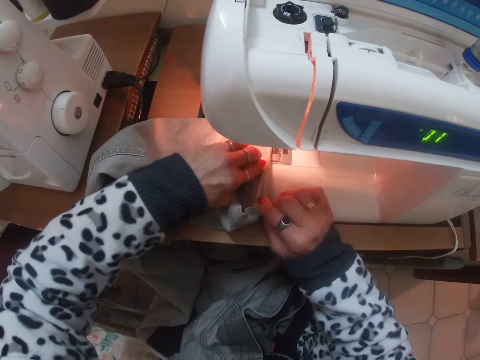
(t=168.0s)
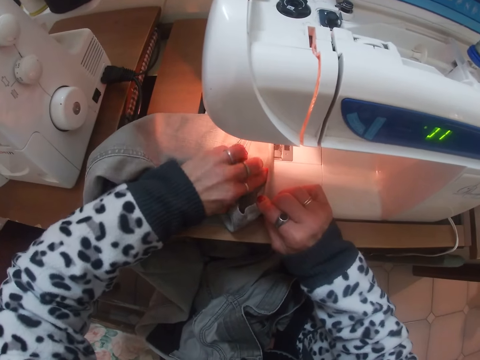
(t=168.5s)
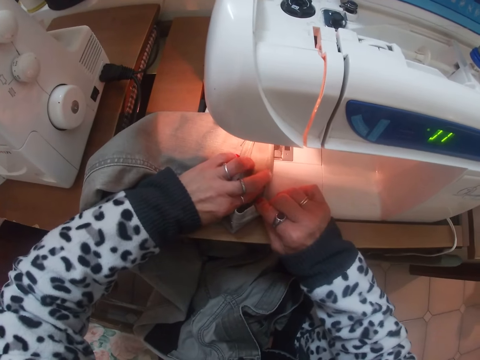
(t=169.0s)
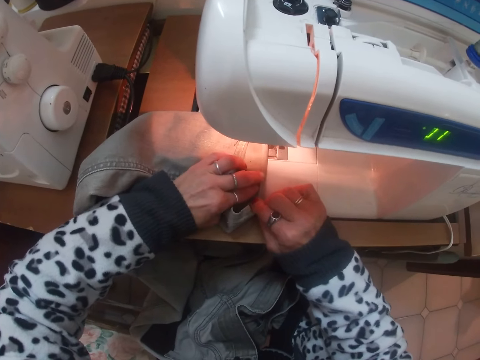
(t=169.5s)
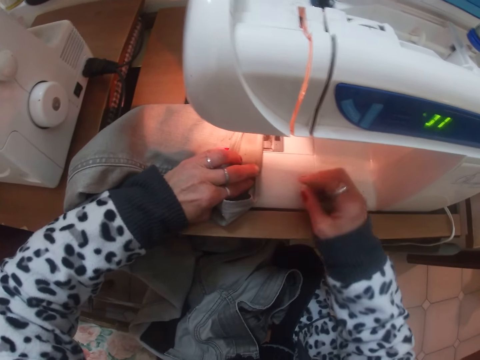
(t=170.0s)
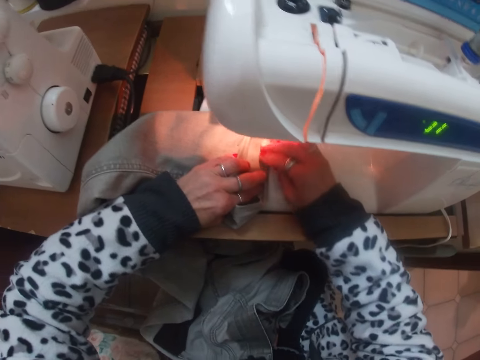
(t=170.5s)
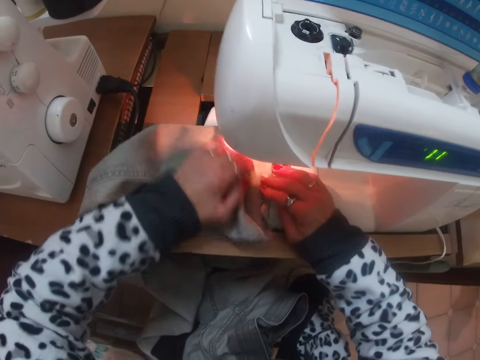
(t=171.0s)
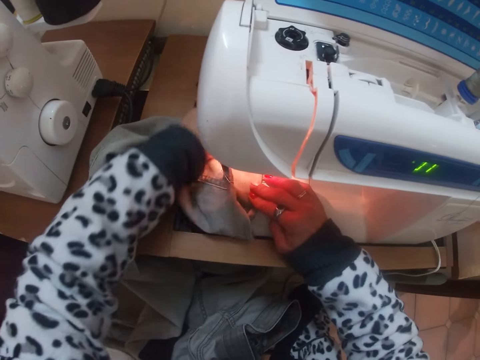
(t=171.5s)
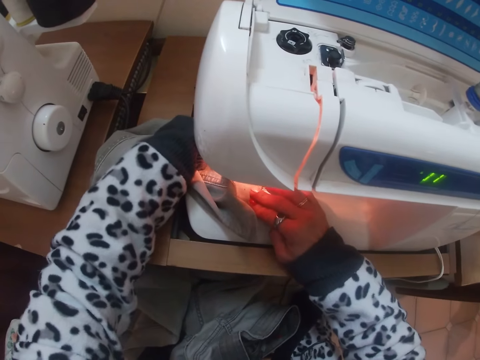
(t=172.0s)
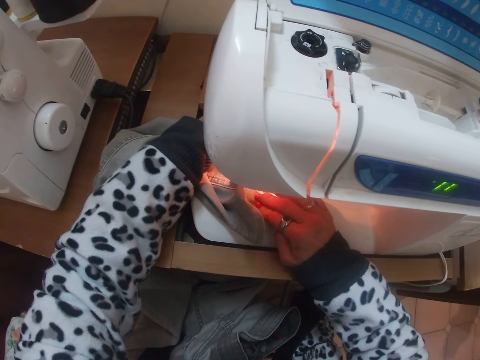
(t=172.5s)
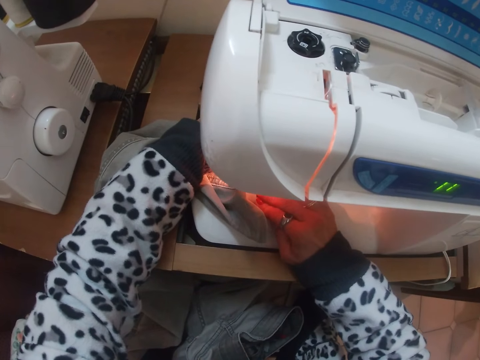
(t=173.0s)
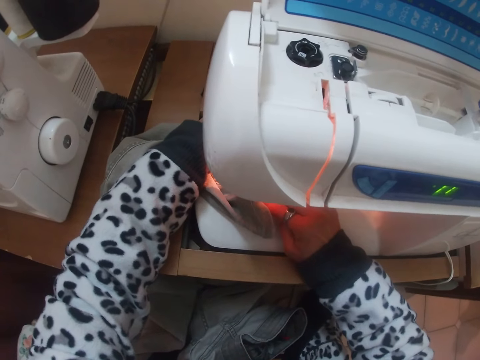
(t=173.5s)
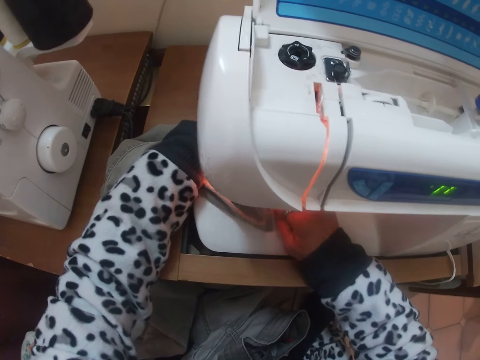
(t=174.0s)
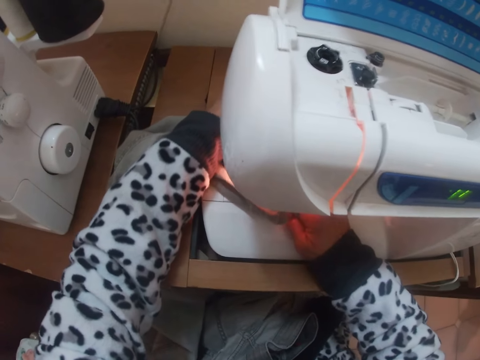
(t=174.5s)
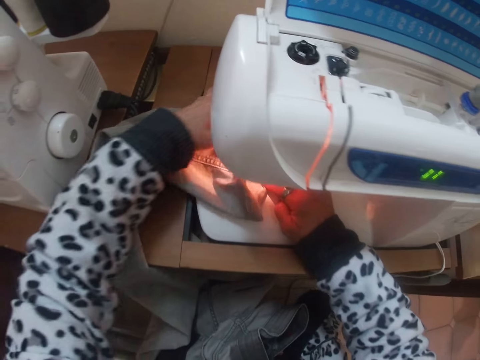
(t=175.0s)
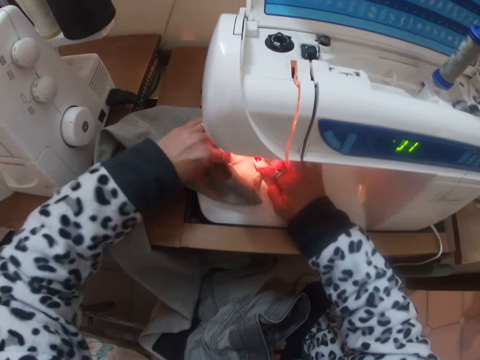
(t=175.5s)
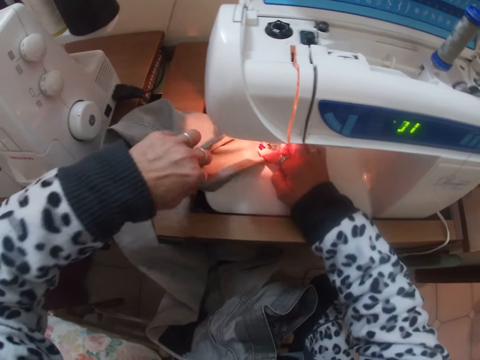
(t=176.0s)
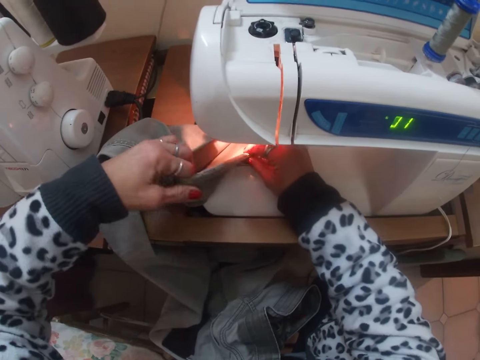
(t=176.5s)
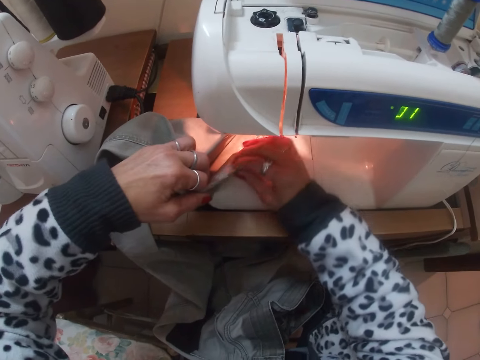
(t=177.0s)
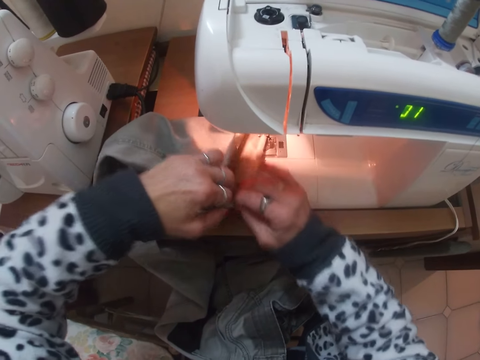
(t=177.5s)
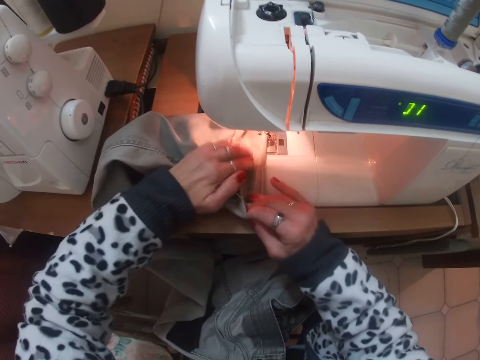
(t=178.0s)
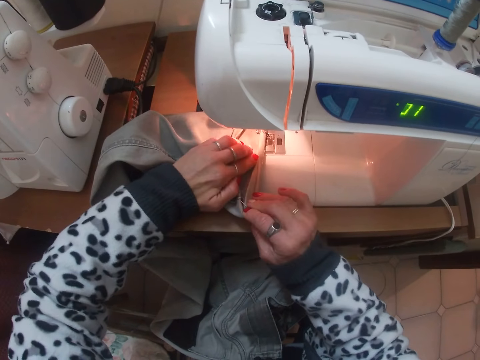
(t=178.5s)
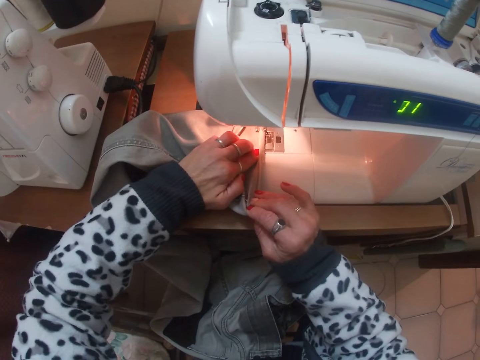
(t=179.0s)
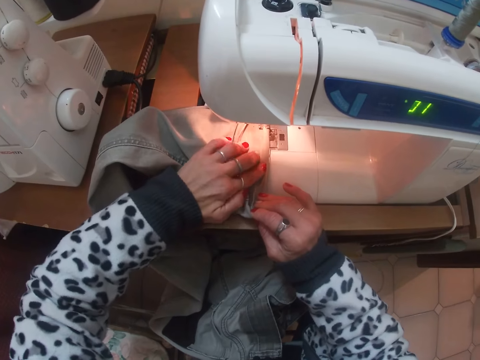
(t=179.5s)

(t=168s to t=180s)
The camera wearer sews the jeans or trouser with the sewing machine. They adjust the trouser on the sewing machine. They fold in the hem of the jeans.

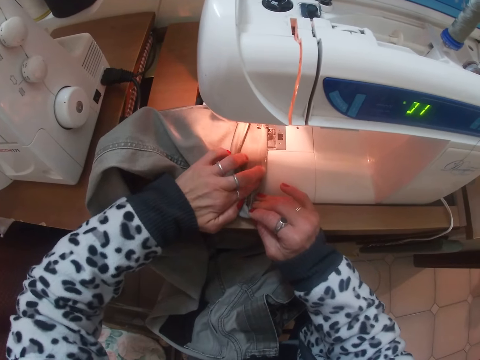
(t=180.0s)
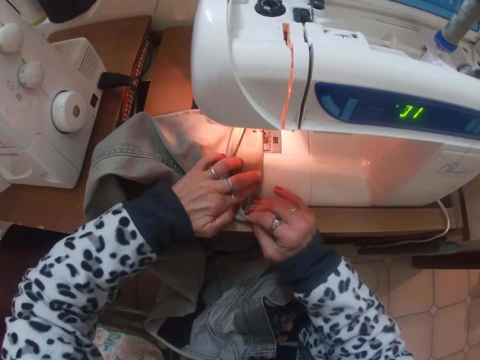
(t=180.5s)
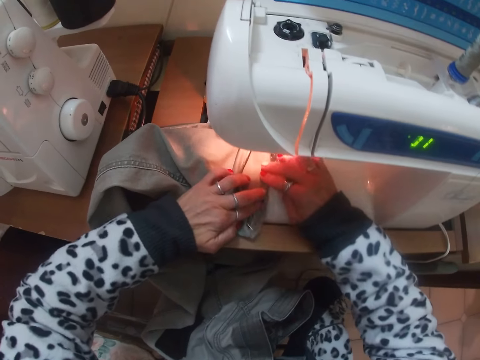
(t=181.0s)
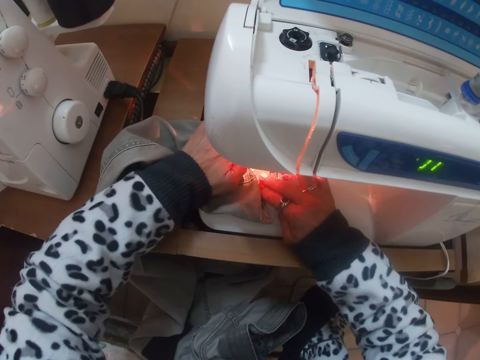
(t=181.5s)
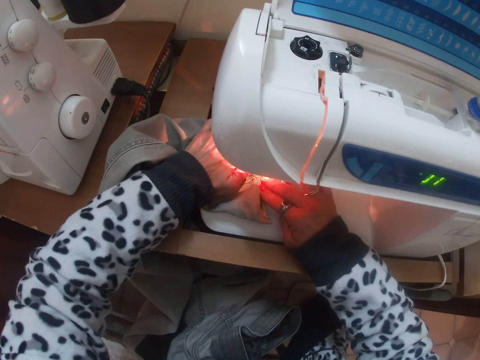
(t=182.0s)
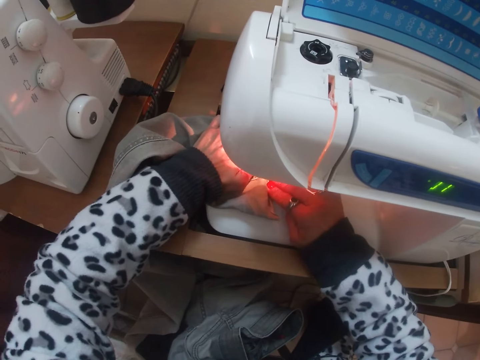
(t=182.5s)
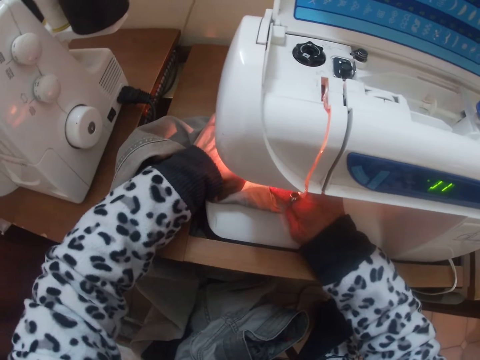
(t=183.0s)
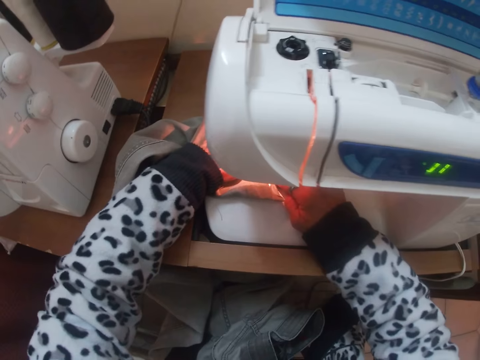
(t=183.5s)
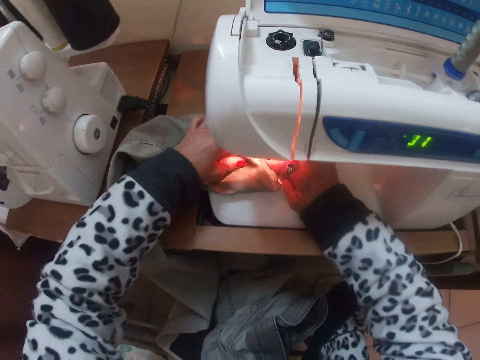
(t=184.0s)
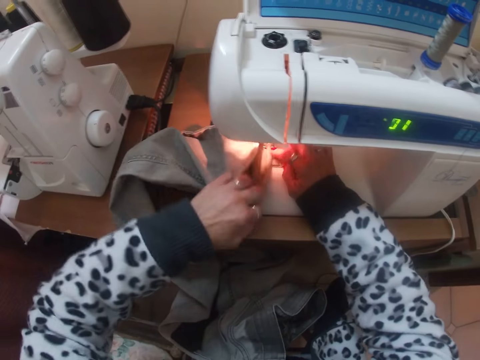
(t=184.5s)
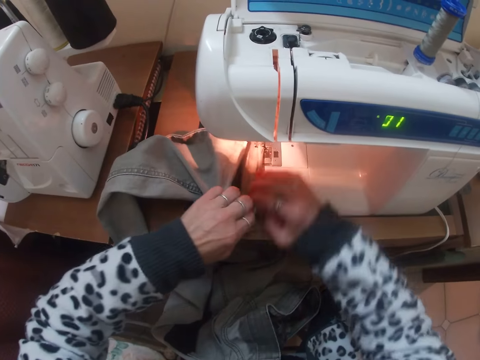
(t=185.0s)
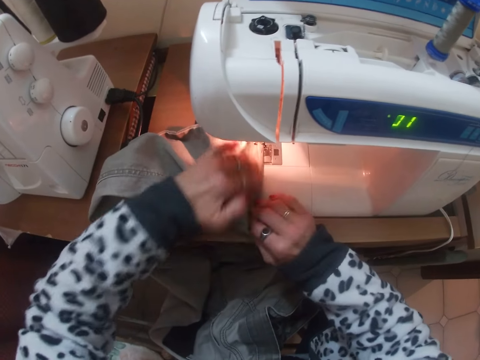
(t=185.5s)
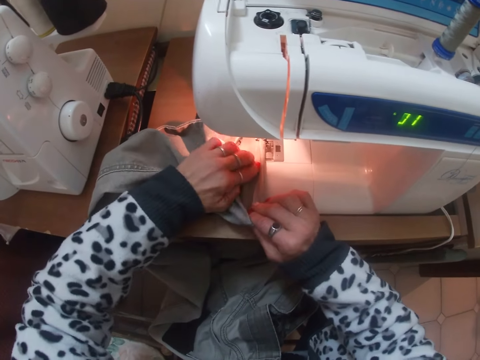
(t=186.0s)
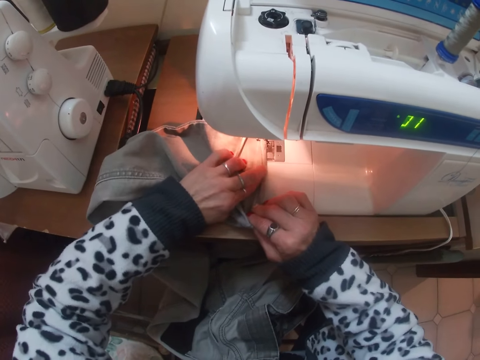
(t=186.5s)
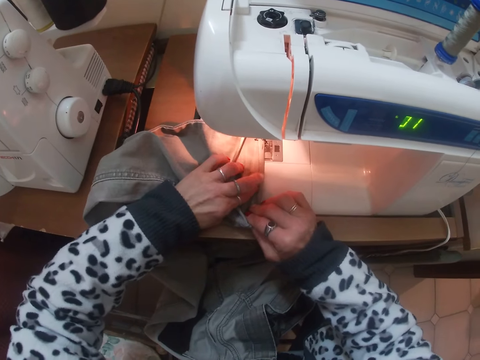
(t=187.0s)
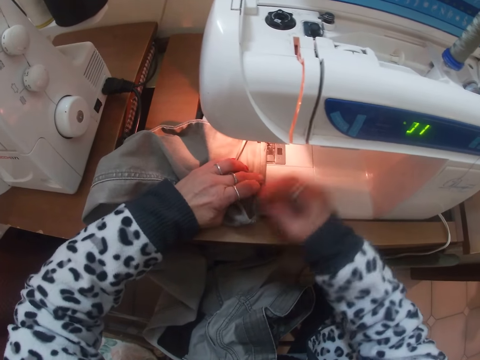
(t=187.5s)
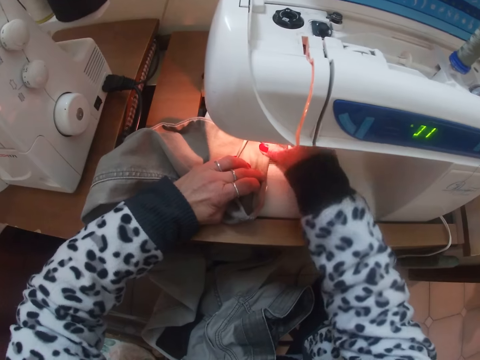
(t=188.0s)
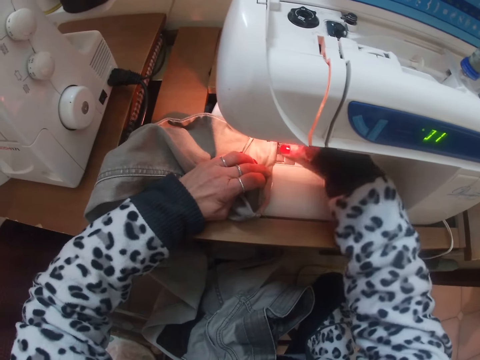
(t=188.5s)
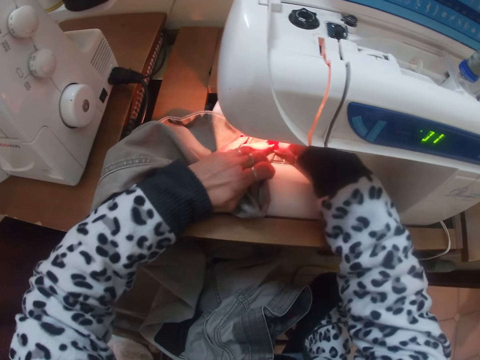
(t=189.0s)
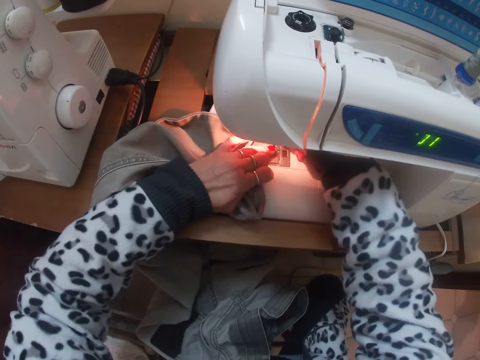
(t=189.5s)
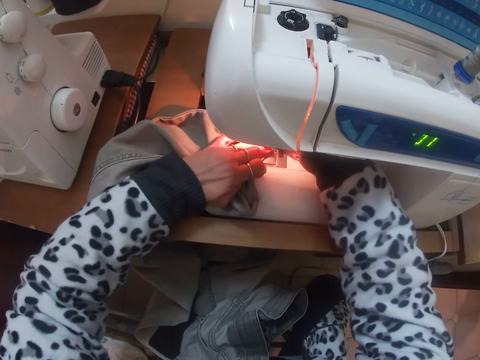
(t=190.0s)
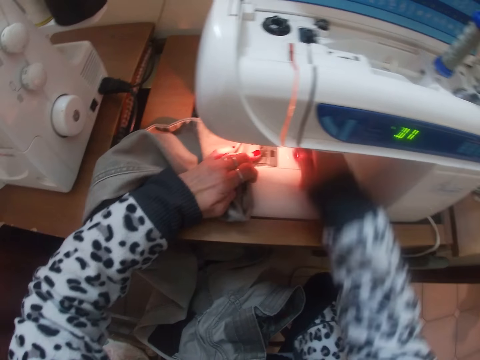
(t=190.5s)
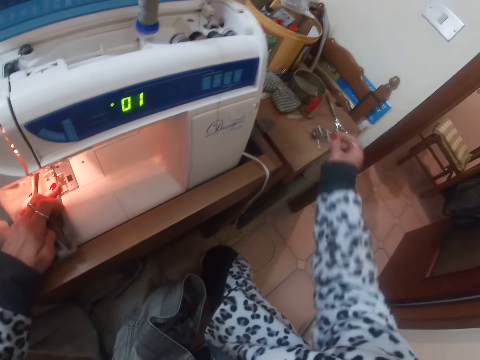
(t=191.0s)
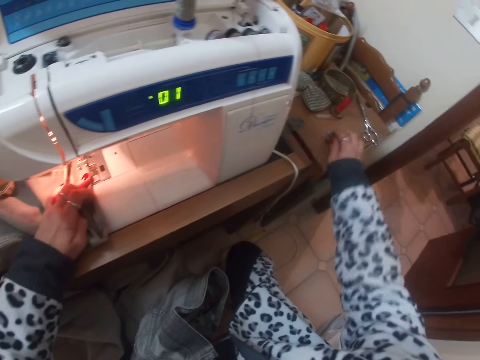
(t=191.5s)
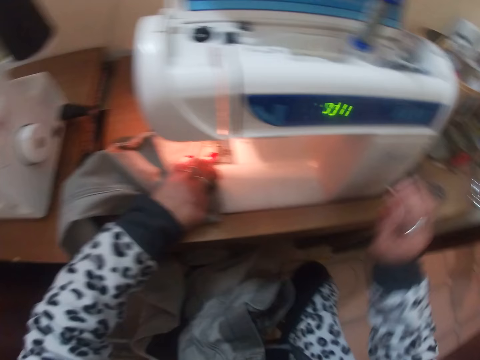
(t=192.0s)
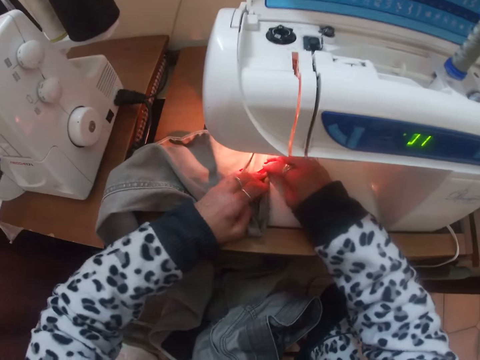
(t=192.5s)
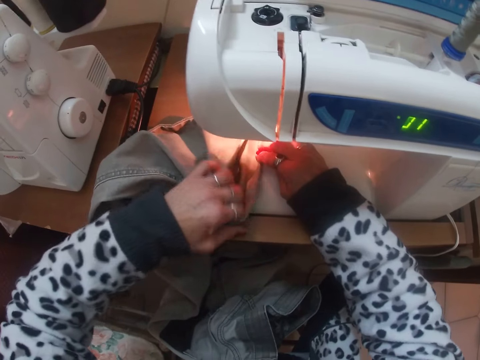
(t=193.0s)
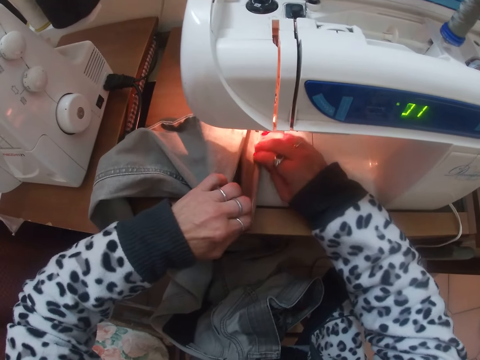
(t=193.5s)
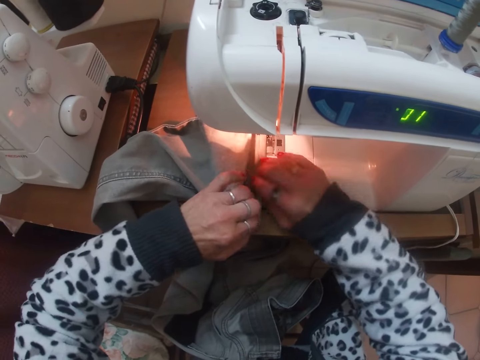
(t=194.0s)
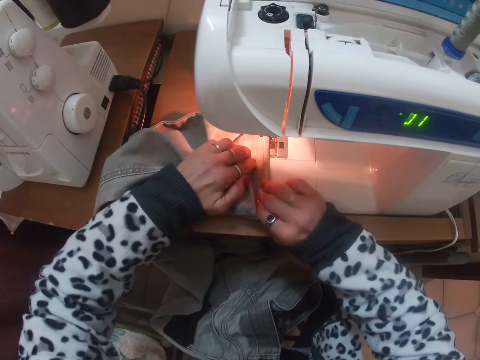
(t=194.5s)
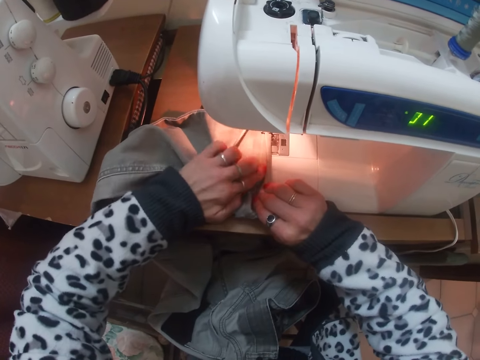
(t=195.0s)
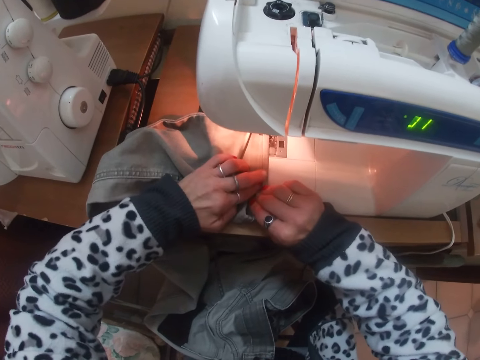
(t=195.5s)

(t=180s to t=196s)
The camera wearer sews the jeans or trouser with the sewing machine. They adjust the trouser on the sewing machine. They fold in the hem of the jeans. They remove the pin from the jeans on the table. They touch the pin on the table. They adjust the trouser on the sewing machine. They fold in the hem of the jeans.
